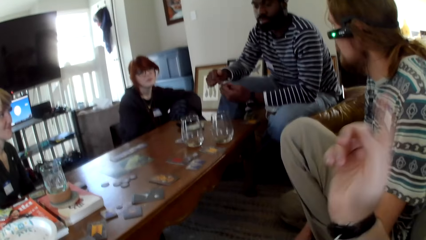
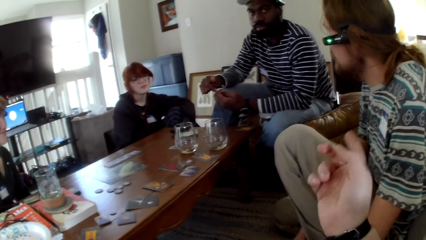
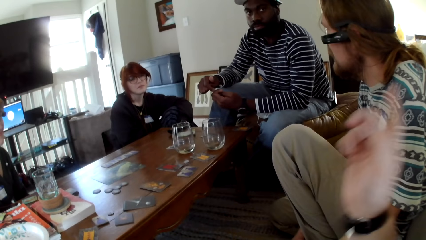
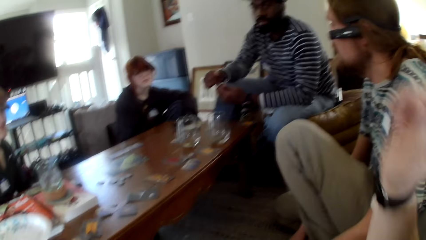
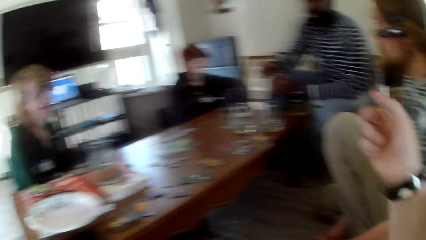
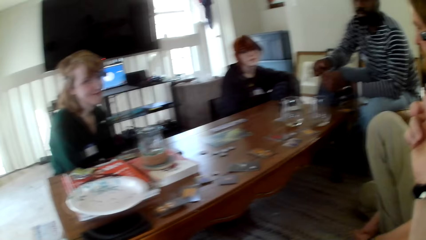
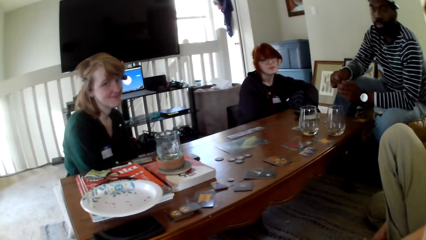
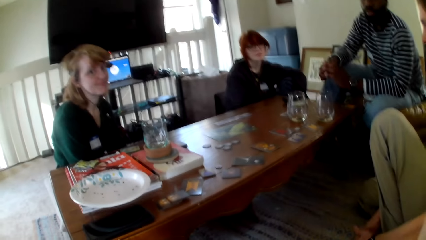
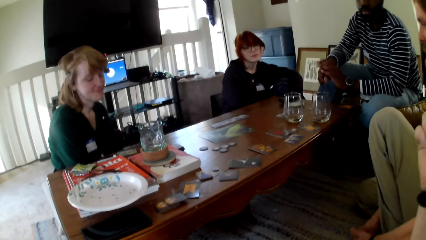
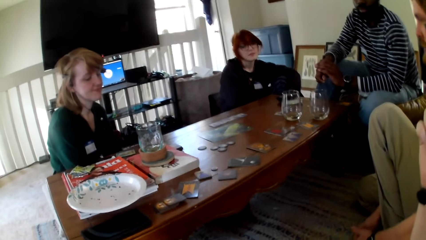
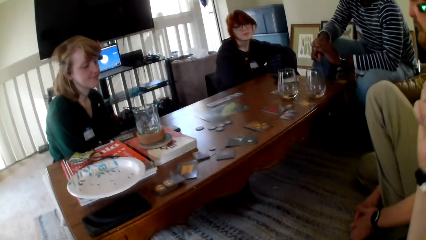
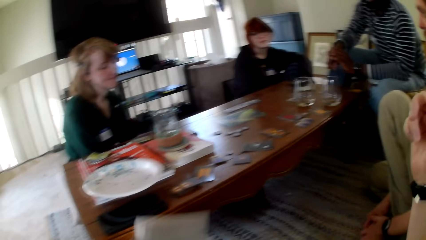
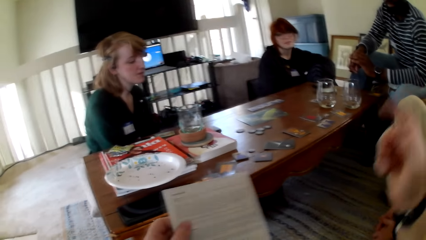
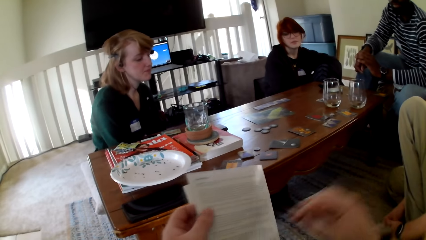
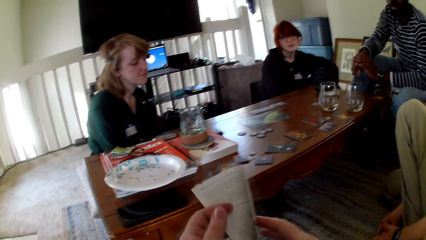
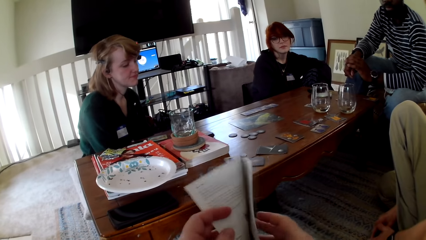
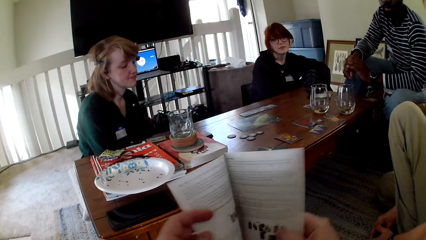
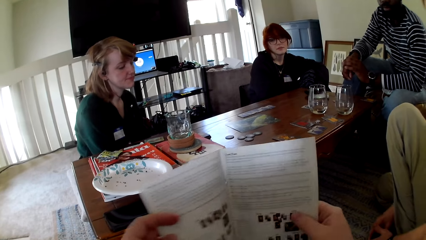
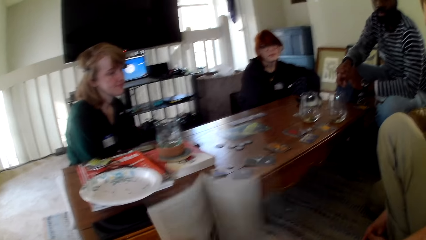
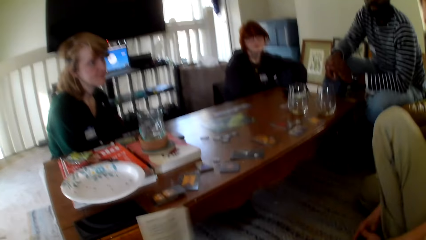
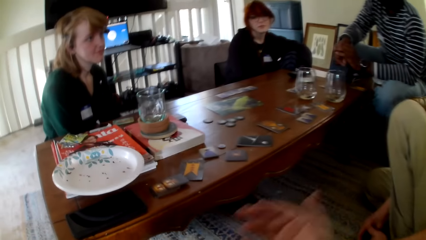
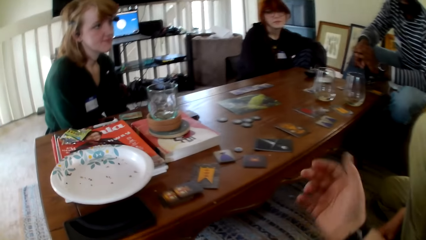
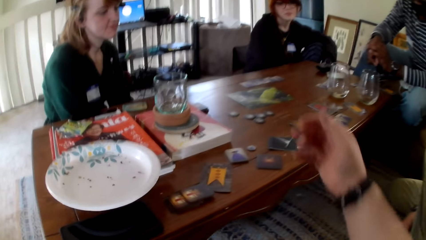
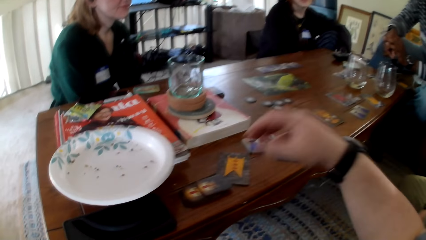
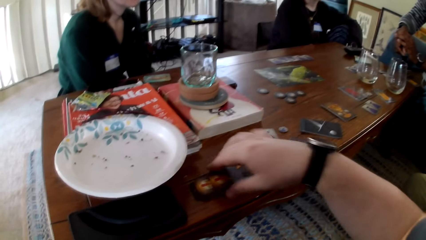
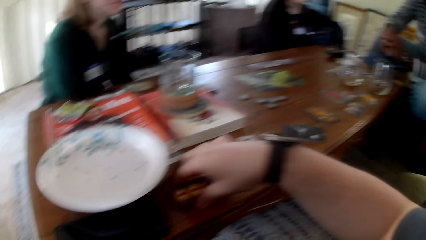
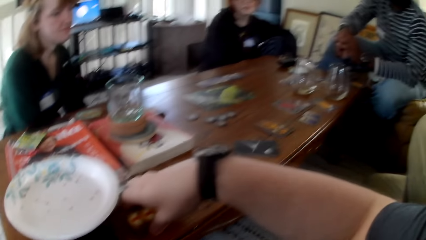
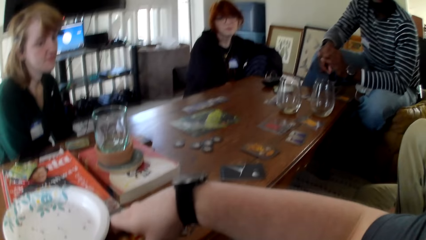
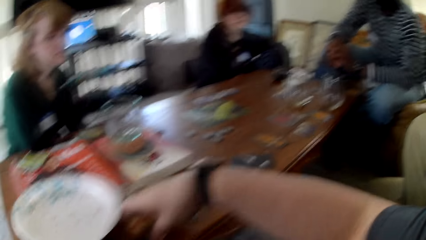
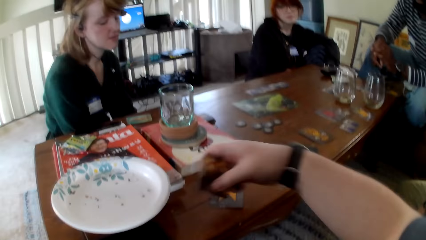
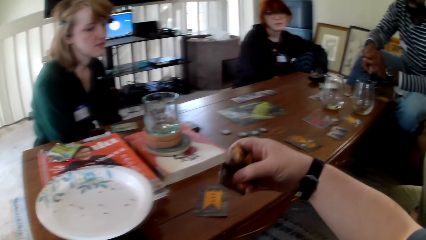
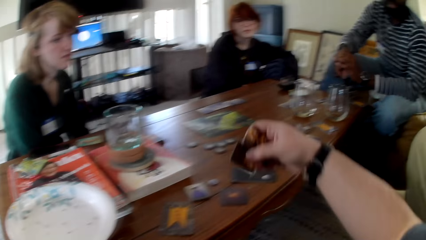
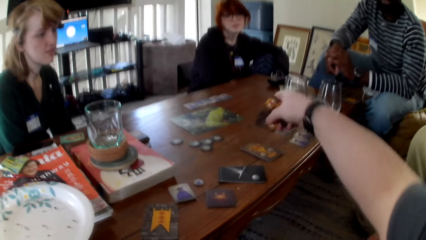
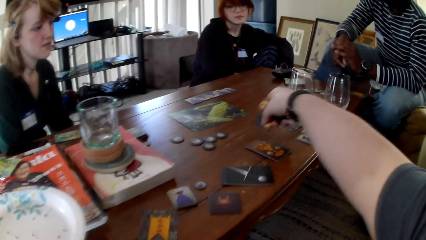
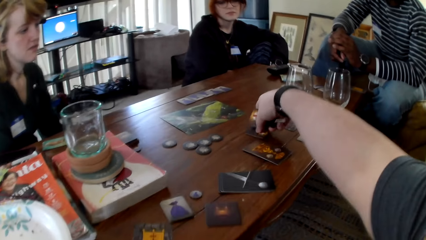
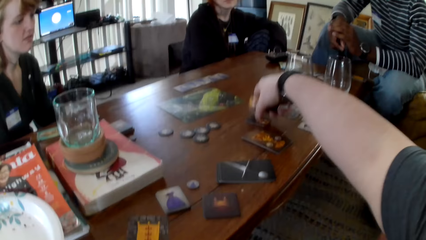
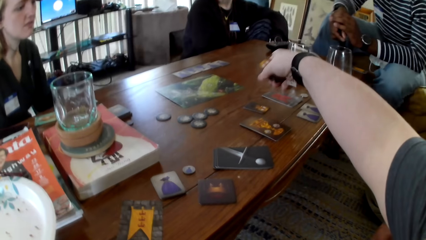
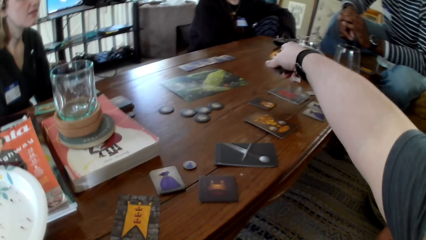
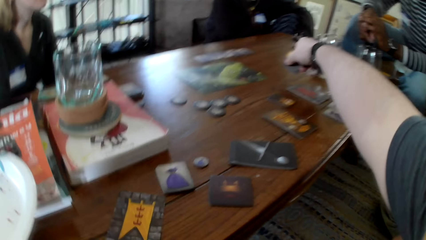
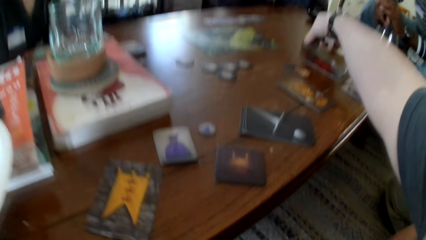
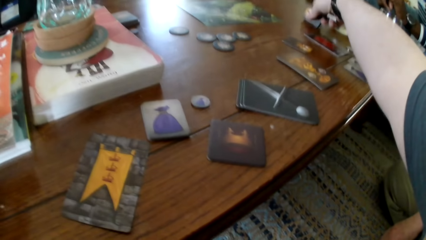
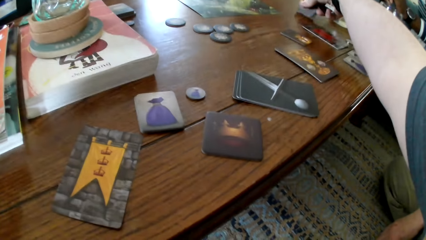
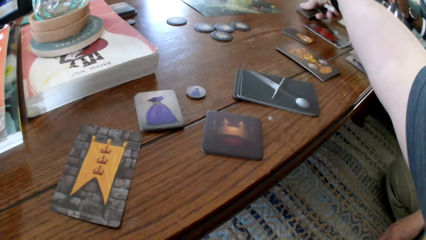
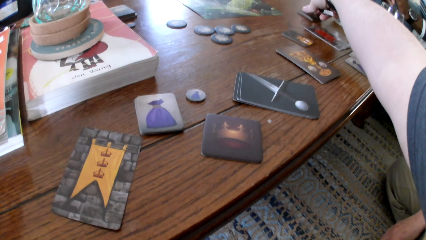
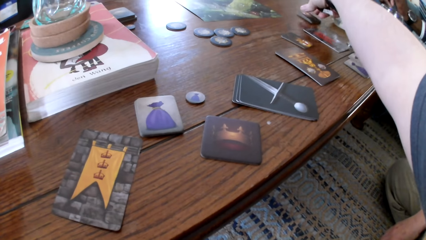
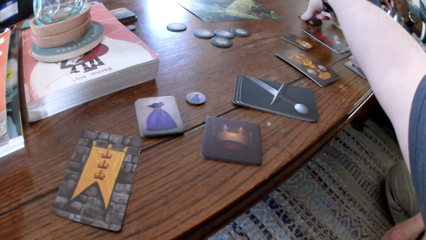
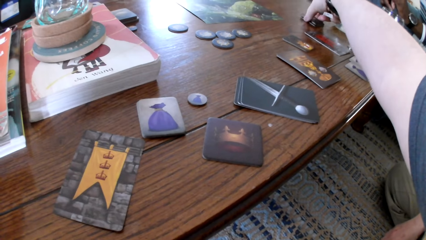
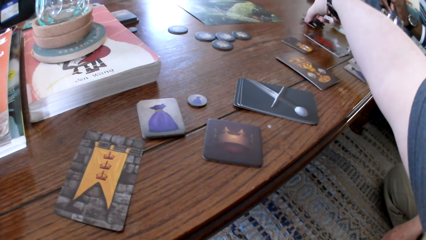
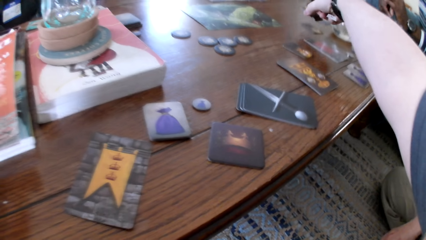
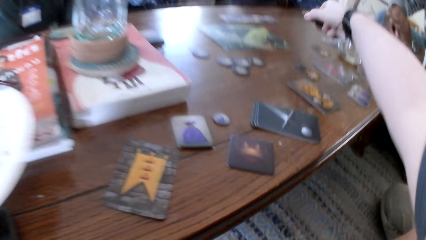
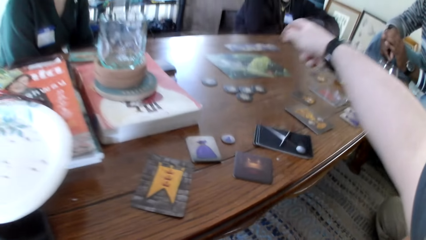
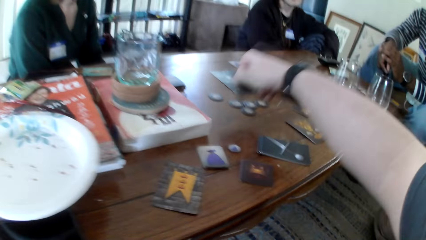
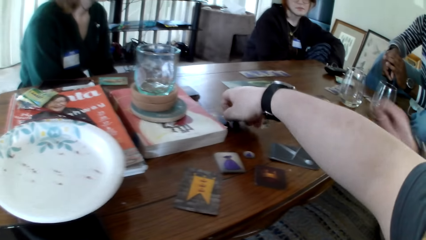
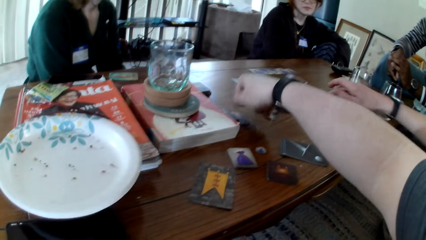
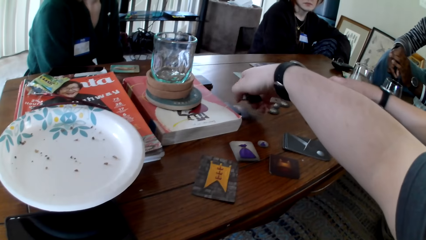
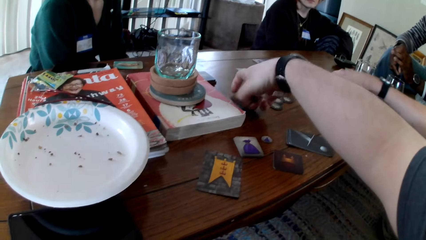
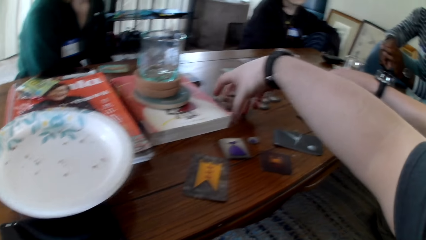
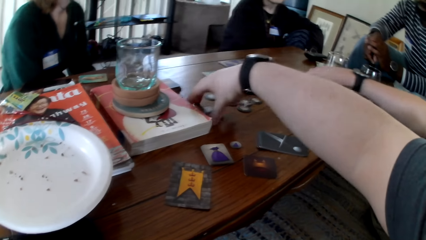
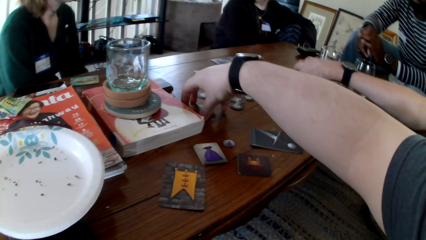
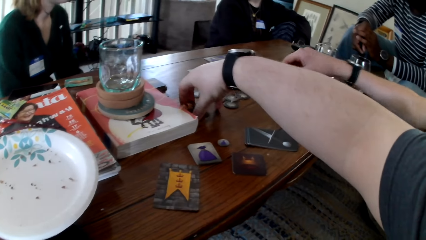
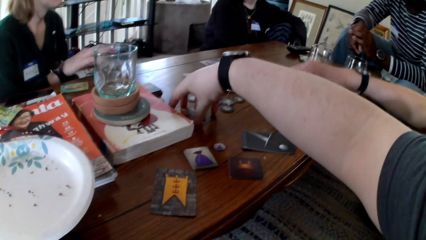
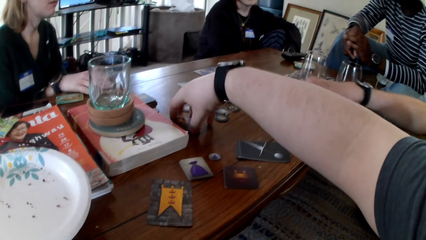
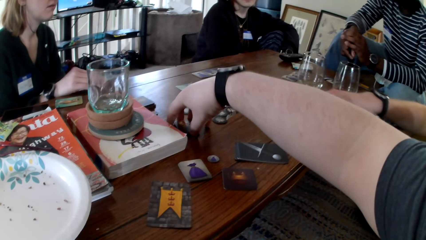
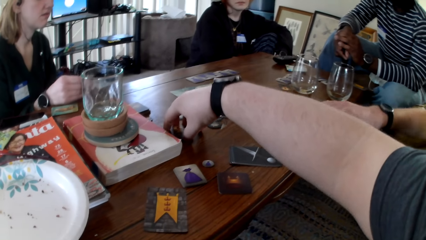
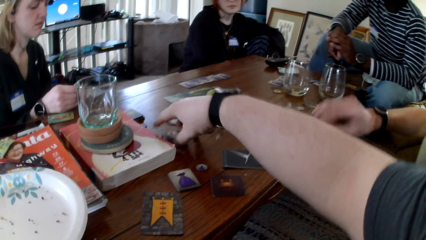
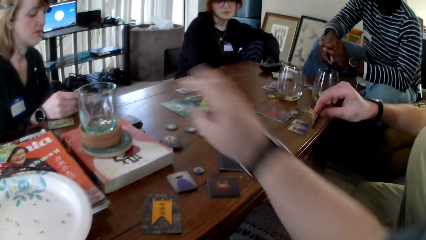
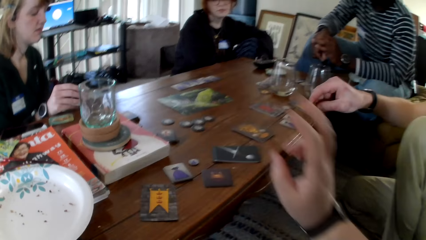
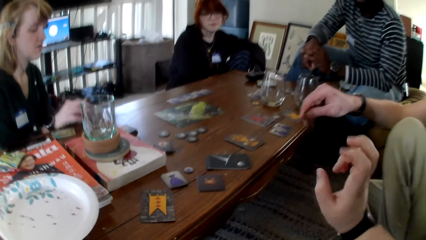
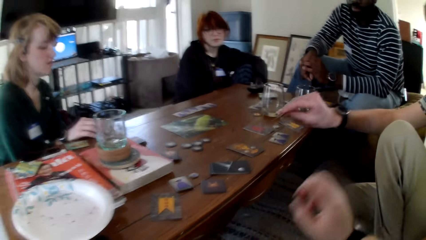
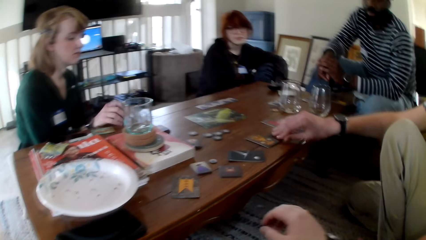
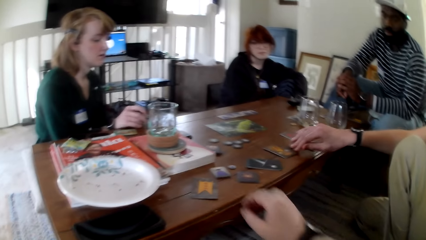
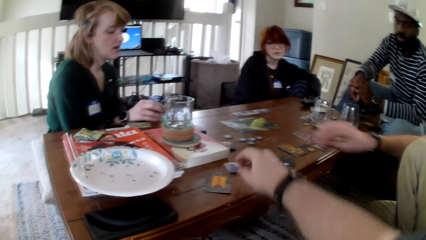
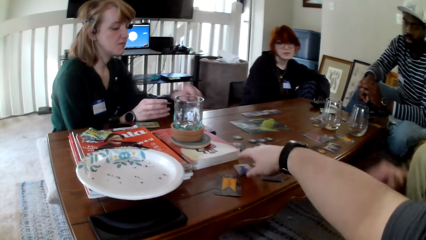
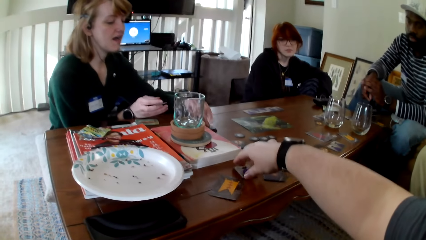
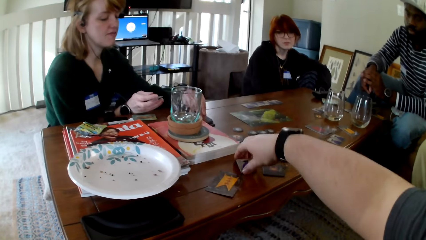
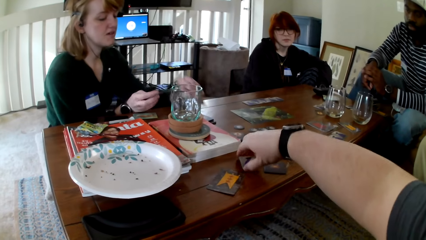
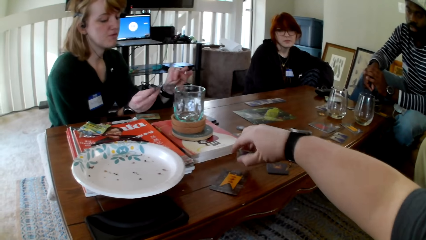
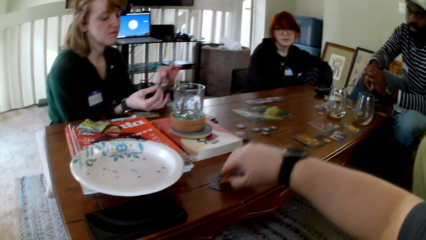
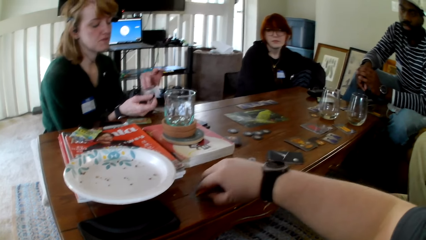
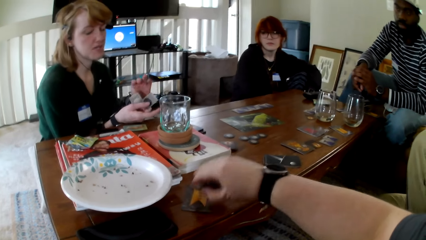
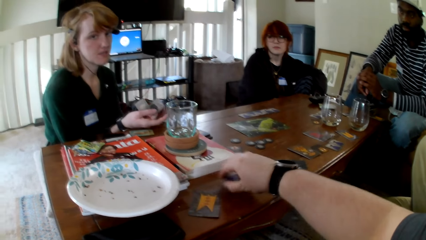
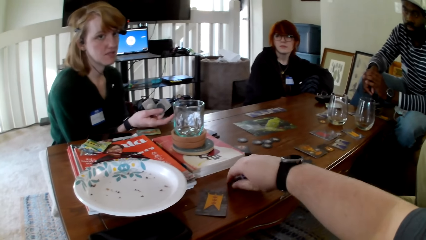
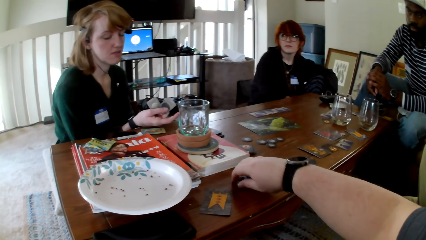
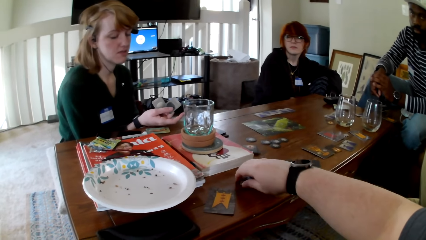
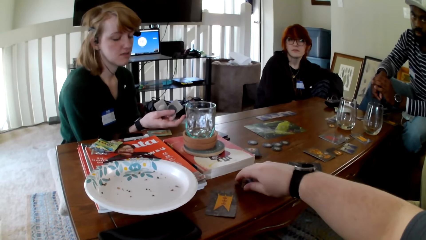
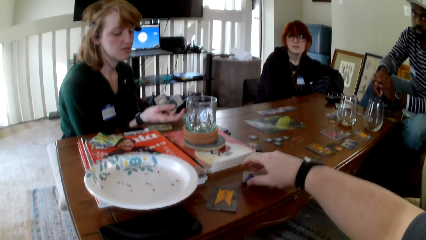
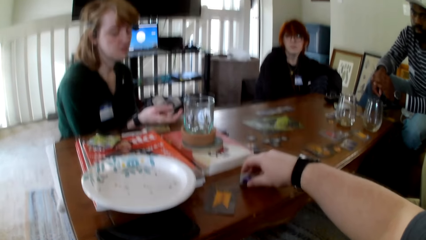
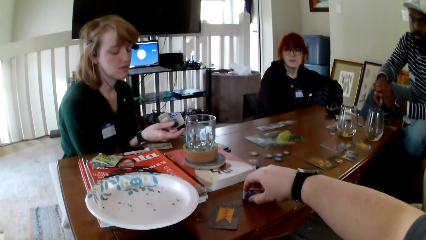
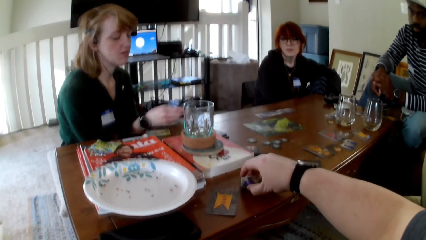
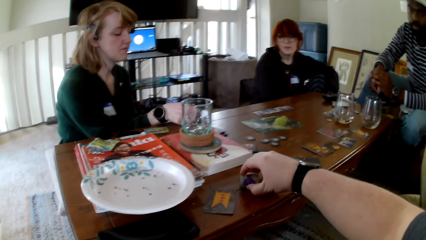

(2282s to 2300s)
The camera wearer opens the pamphlet. He touches the book. He closes the pamphlet and pulls his hand off the pamphlet. He picks up cards. He touches the cards. He puts the cards on the table. He picks up the cards. He puts the cards on the table. A man pulls the cards. The camera wearer aligns the cards. A person touches the cards. The man picks up a card. The camera wearer pulls his hand off the card. He touches the cards. The man puts the card on the table. A woman picks up a card. The camera wearer picks up a card. The woman switches the card to the other hand. The camera wearer holds the cards.
